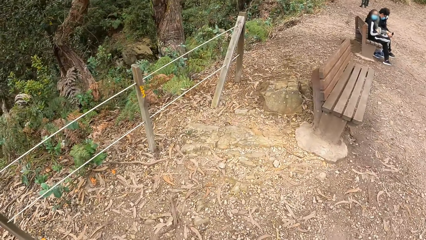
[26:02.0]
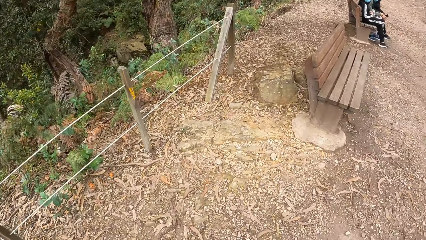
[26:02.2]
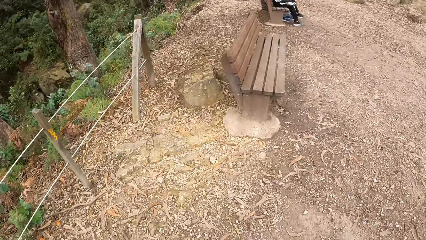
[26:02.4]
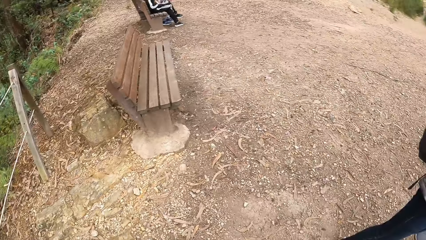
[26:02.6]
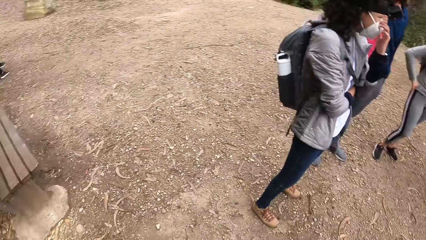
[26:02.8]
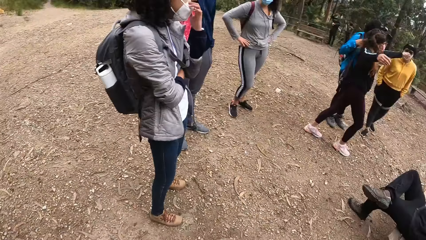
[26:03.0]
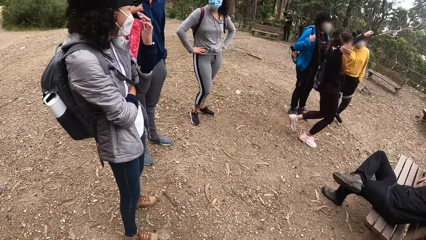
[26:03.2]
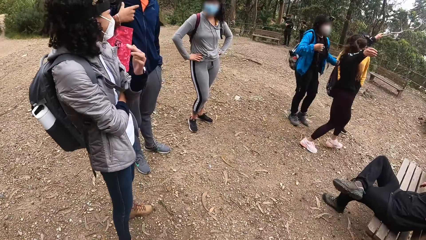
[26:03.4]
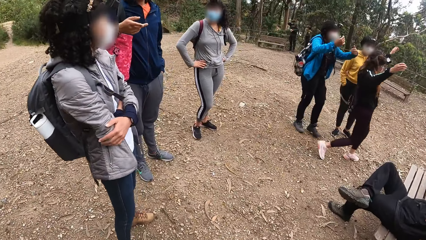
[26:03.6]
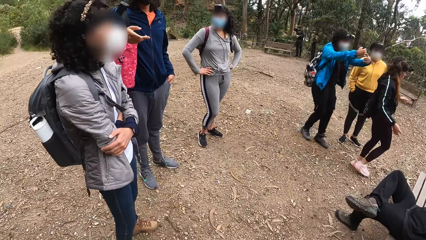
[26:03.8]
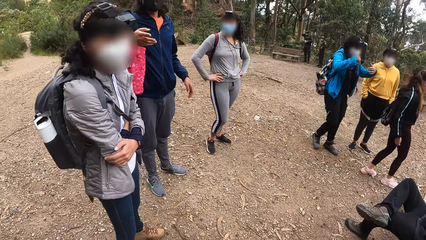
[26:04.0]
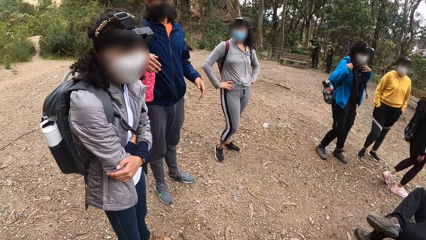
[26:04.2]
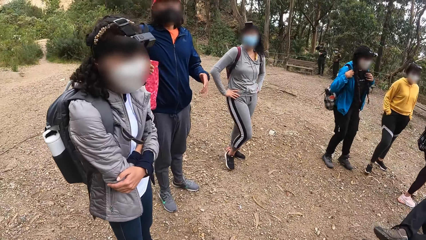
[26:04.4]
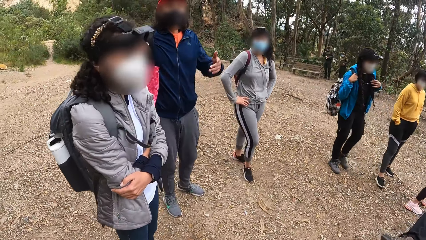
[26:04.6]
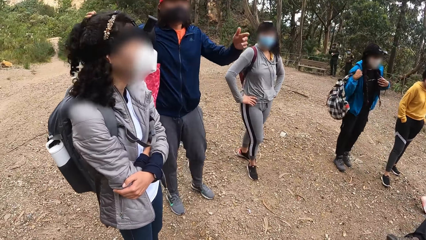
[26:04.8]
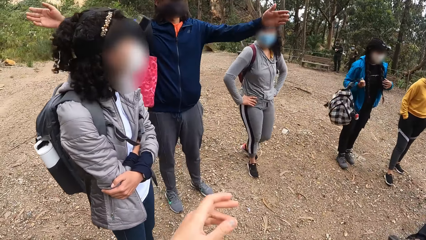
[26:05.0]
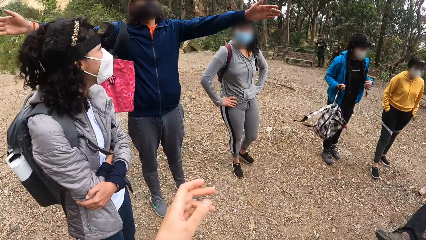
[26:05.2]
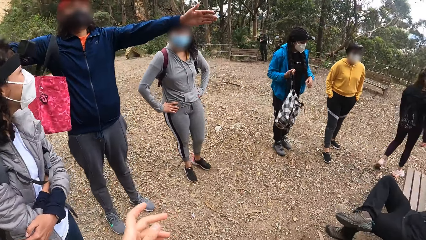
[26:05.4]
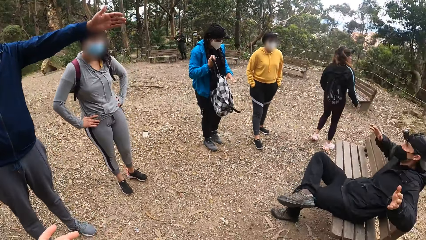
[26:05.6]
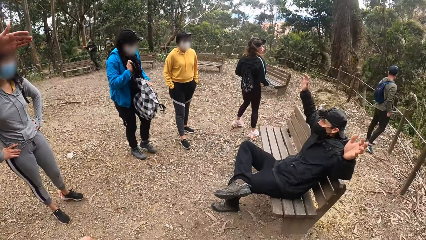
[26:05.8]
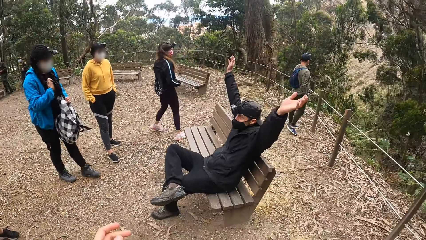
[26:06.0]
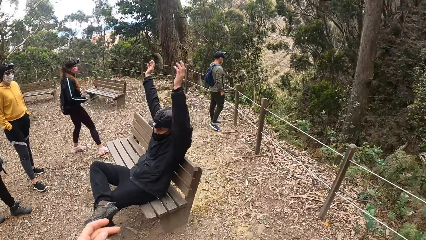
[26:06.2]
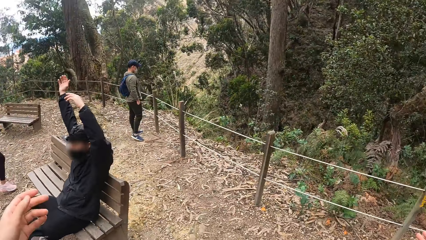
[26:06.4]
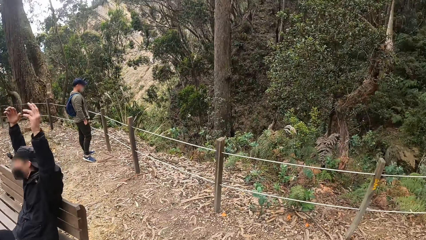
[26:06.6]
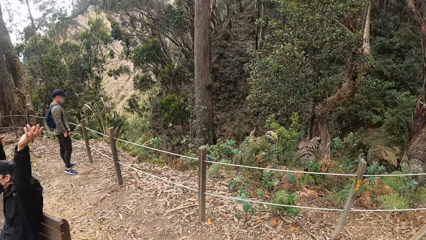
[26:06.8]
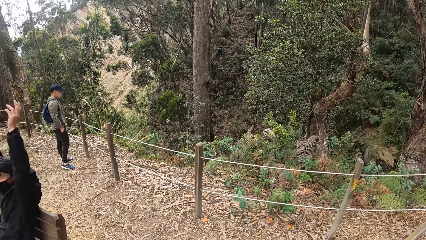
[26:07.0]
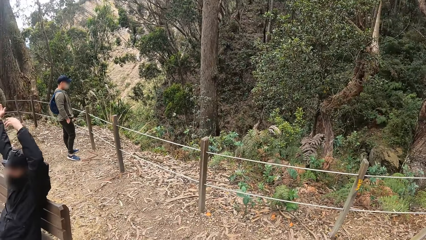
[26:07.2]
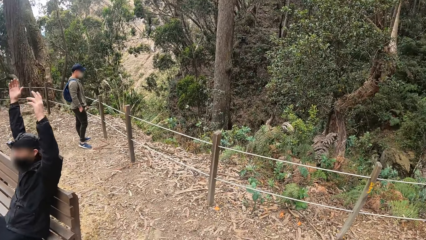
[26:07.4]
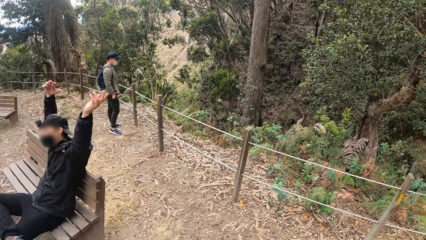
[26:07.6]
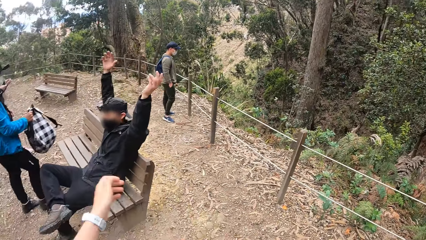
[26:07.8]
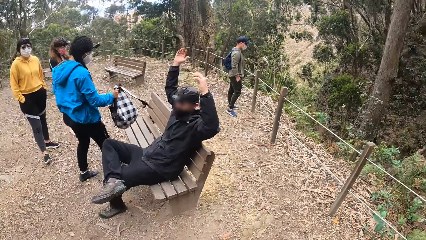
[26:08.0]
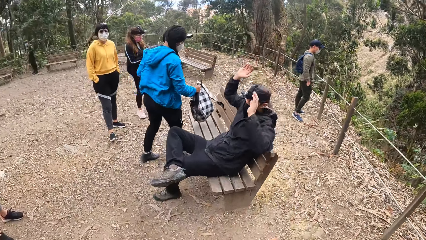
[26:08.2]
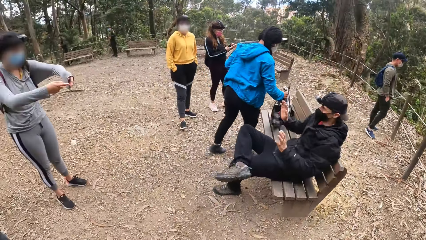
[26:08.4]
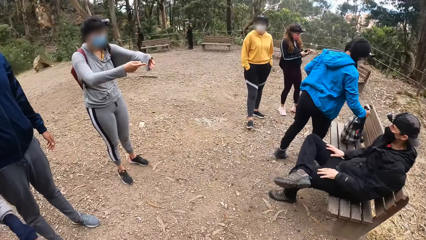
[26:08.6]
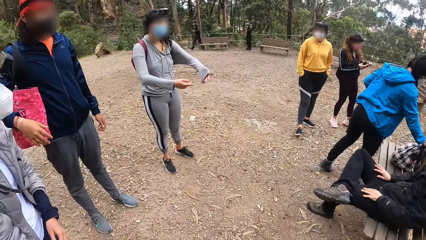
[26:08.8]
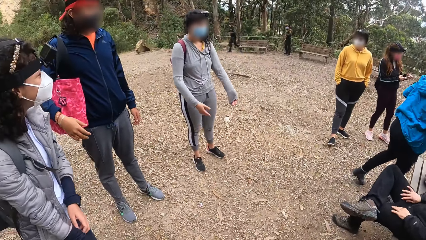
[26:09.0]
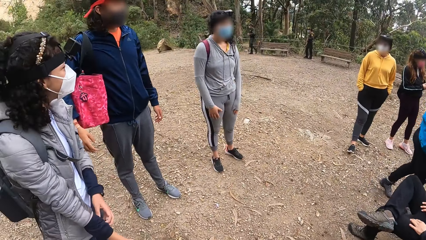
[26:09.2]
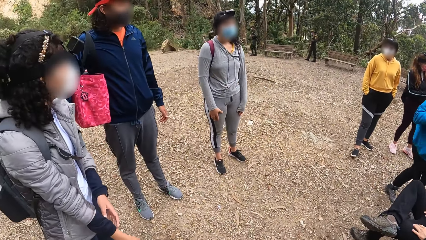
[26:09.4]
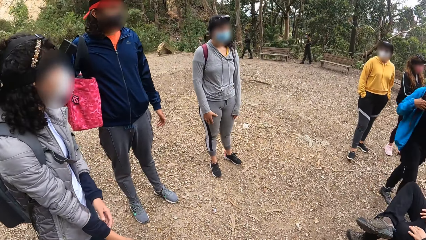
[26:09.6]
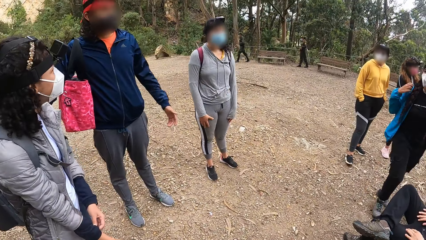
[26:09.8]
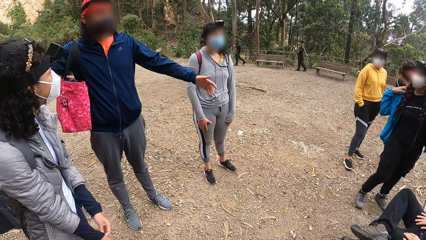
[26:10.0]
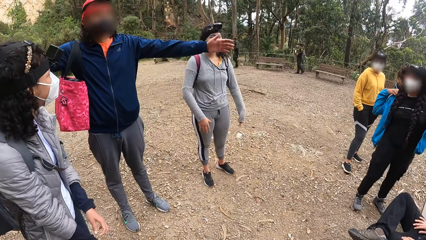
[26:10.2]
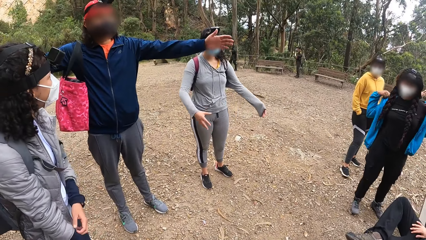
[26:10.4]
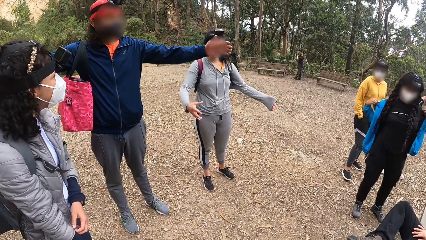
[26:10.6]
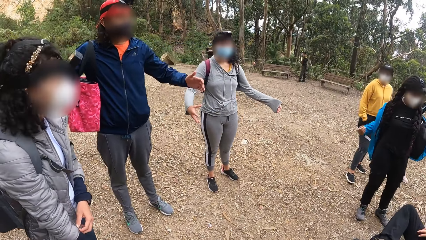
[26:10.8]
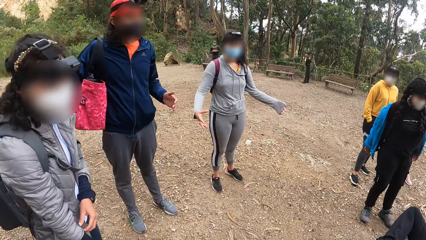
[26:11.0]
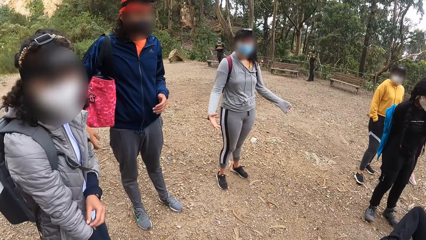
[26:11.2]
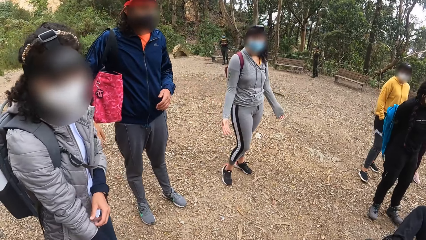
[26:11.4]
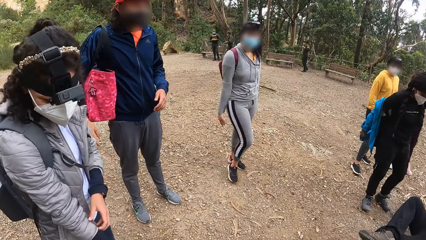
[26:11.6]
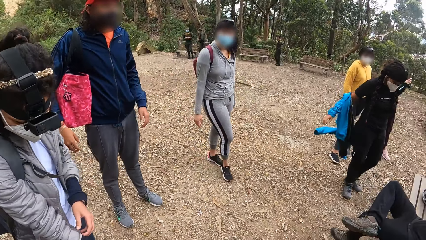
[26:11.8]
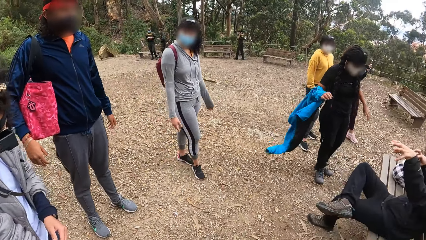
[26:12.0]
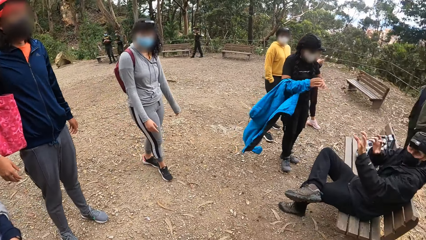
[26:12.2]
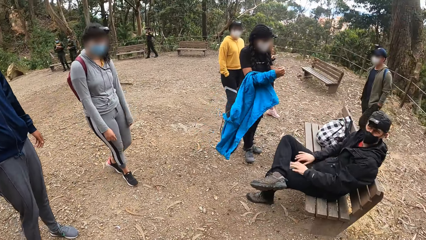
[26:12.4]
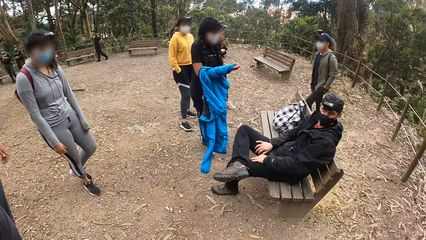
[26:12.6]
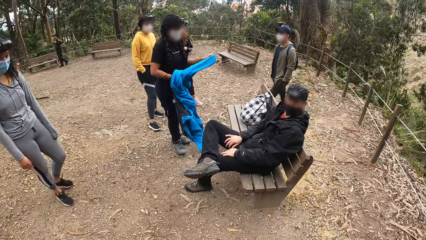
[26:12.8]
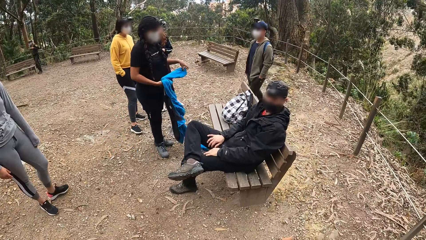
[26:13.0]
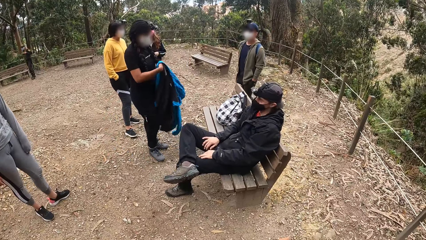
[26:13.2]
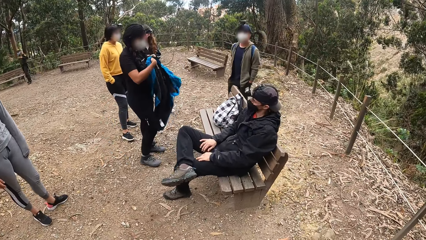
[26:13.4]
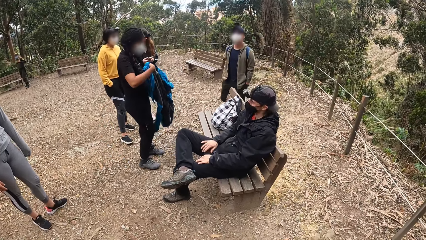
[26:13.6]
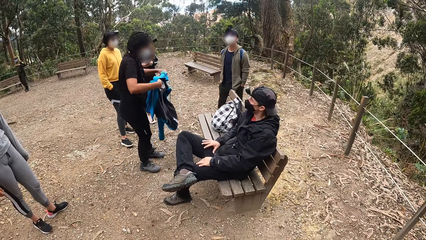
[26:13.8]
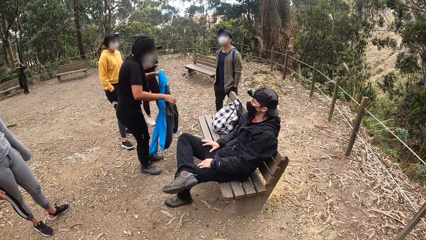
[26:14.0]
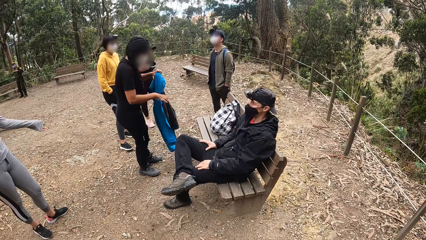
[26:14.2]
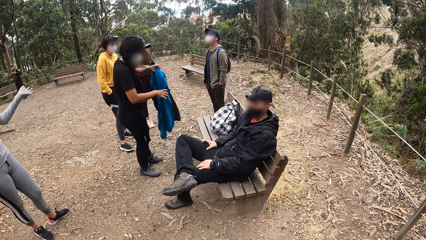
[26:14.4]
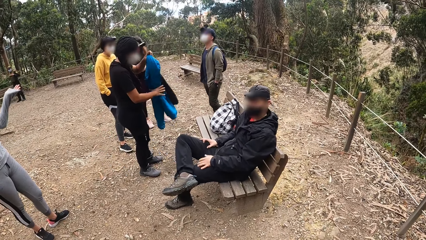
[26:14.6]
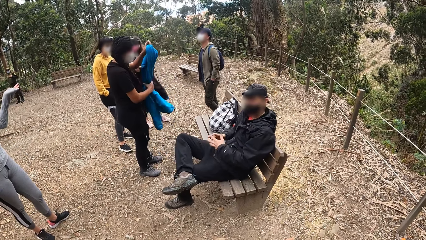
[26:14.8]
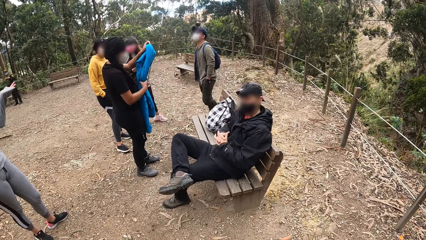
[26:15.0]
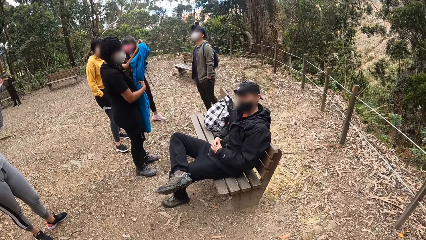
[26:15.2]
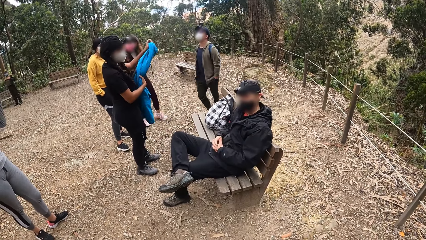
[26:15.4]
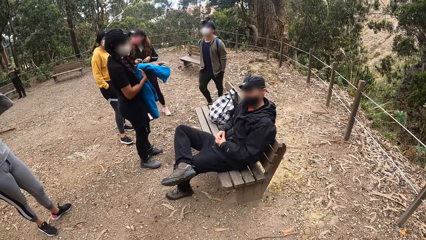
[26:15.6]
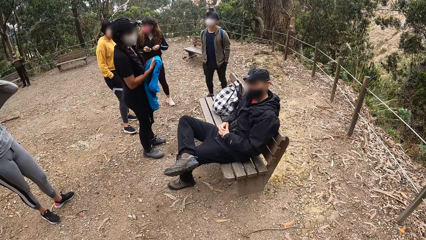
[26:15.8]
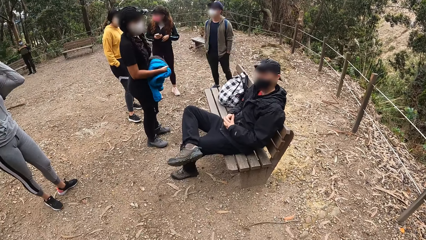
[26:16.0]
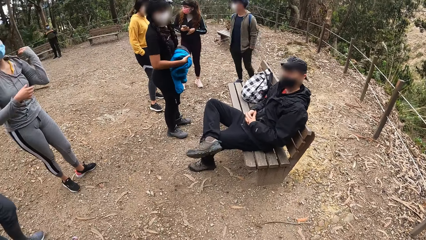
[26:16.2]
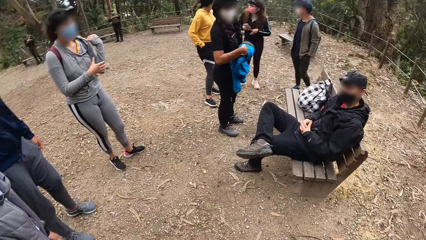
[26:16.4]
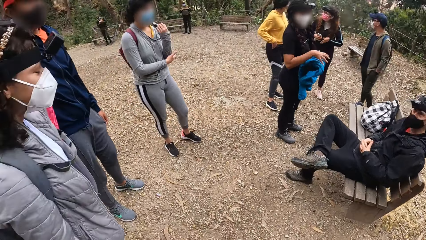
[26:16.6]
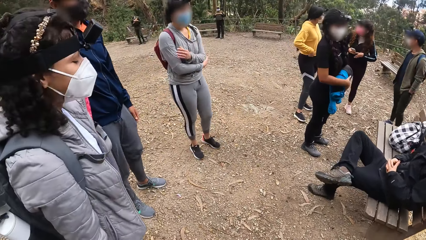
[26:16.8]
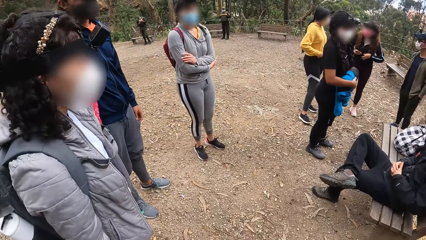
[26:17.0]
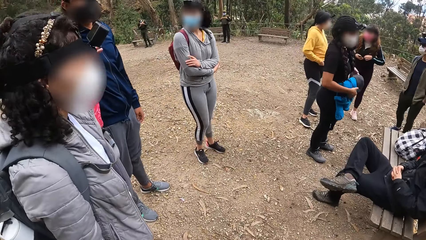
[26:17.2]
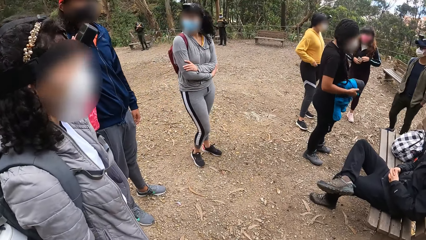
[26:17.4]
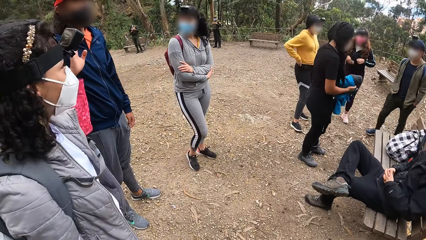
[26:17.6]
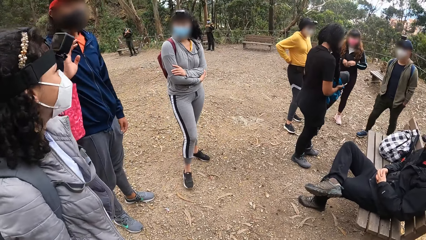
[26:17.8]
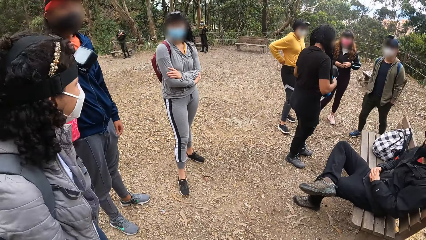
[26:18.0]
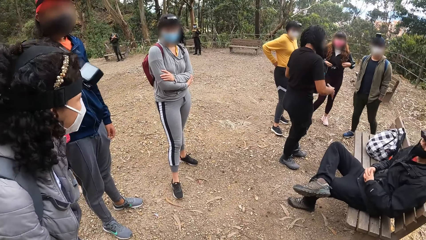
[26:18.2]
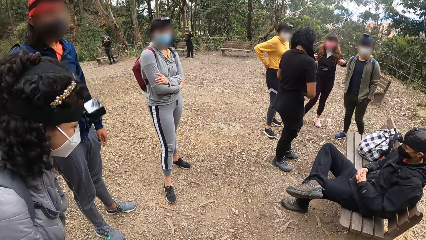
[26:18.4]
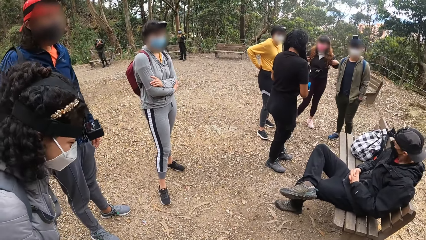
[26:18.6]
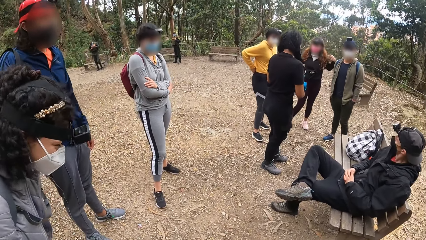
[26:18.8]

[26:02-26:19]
A woman touches a nose mask on her face with her left hand. Another woman lifts both hands and takes off her bag with both hands. A man stretches both hands. Another man lifts both hands. The second woman drops the bag on the garden bench with her right hand. A third woman operates a phone with both hands. A fourth woman points her right index finger to her left palm. The second woman removes her jacket with both hands. The first man spreads both hands. The second woman holds the jacket with both hands and folds the jacket with both hands. The fourth woman folds both hands. A fifth woman adjusts her sweater with her right hand. The first man raises his left hand.
